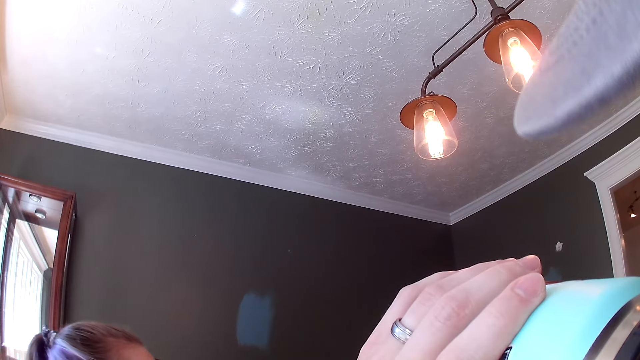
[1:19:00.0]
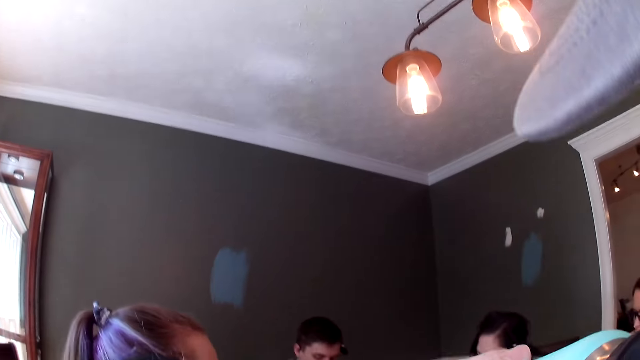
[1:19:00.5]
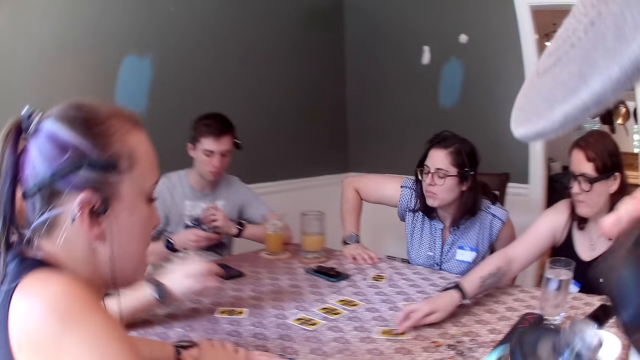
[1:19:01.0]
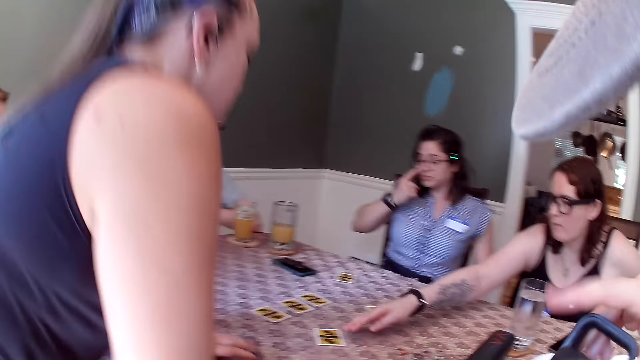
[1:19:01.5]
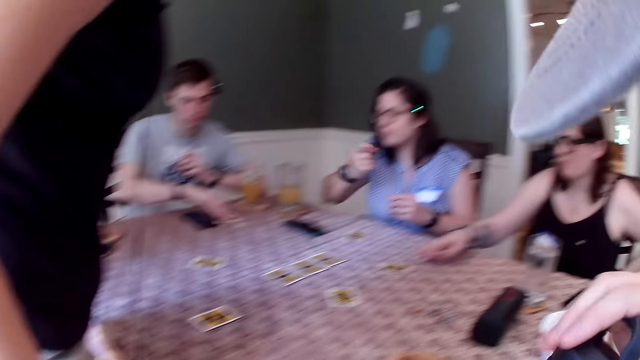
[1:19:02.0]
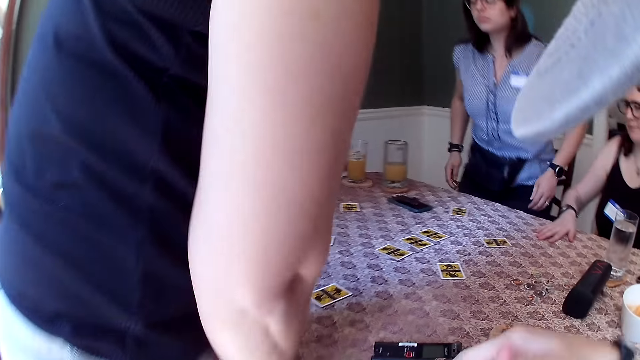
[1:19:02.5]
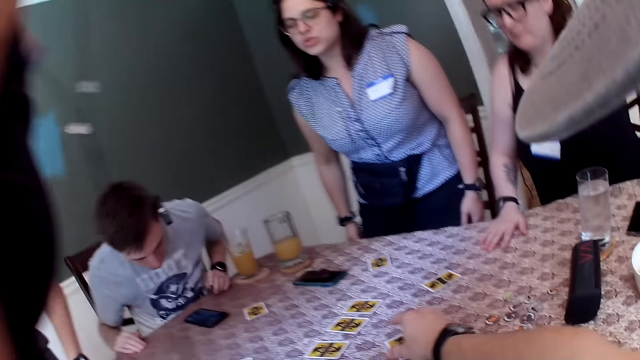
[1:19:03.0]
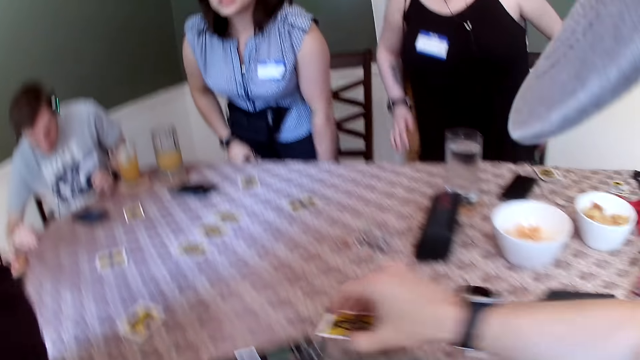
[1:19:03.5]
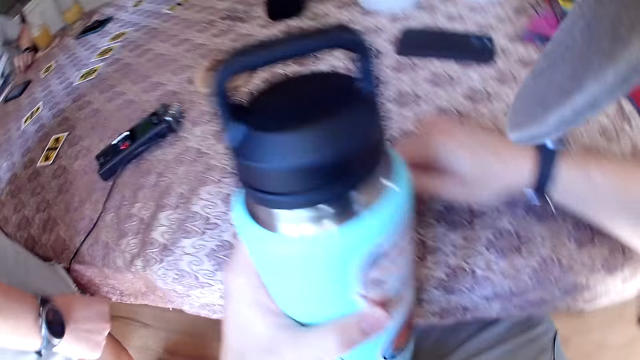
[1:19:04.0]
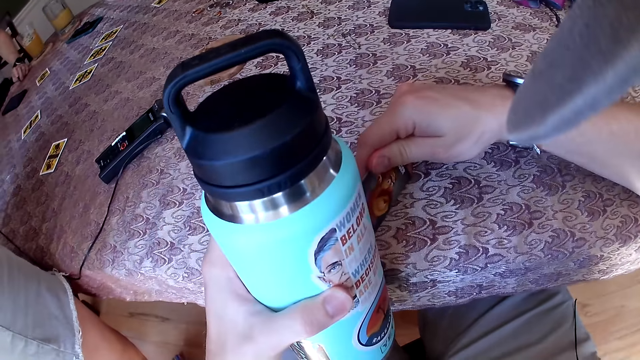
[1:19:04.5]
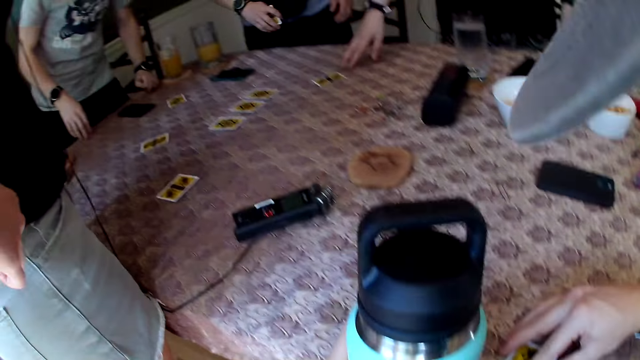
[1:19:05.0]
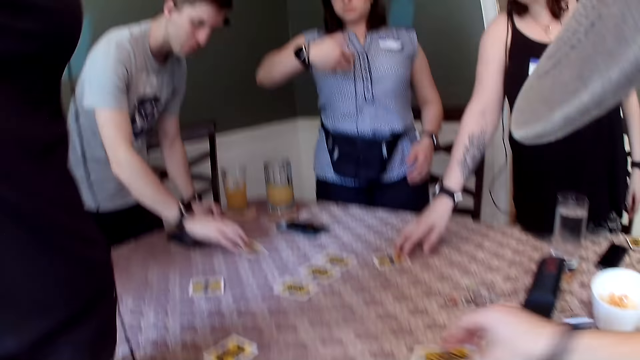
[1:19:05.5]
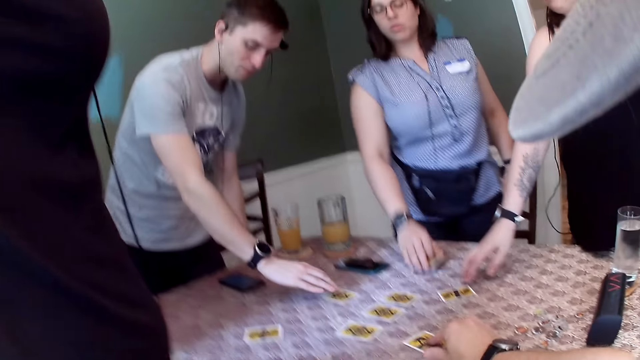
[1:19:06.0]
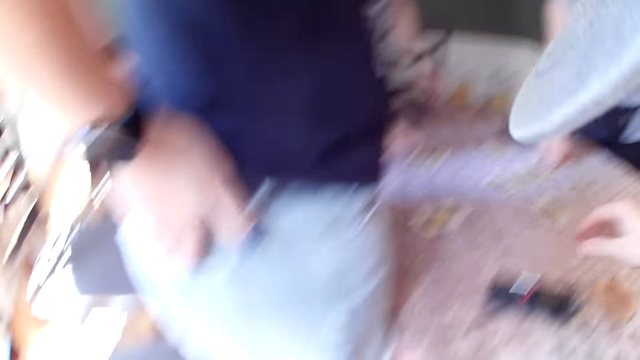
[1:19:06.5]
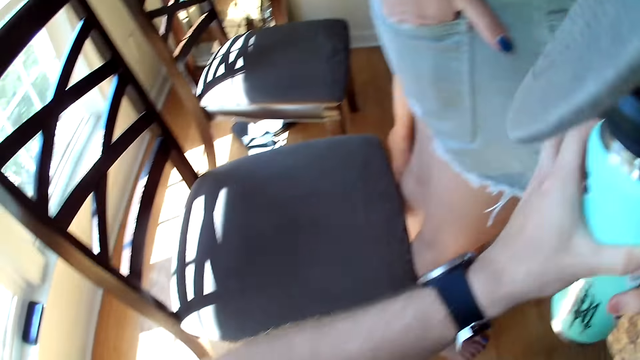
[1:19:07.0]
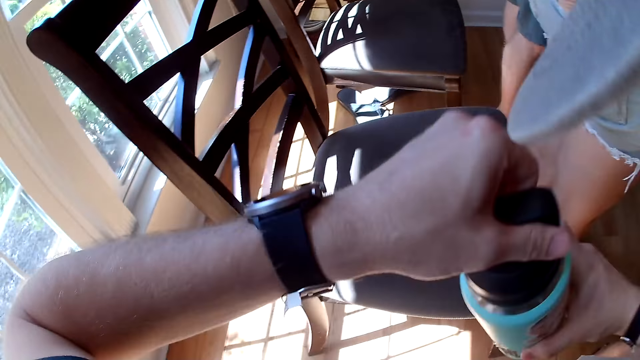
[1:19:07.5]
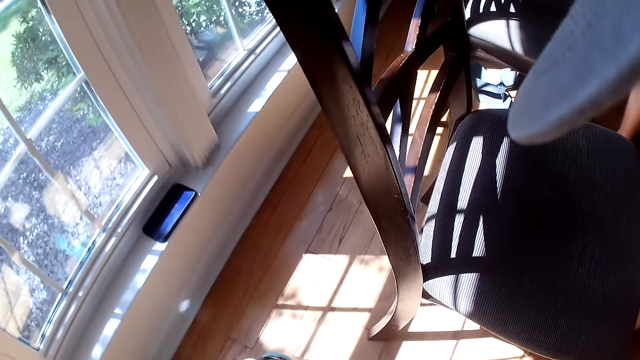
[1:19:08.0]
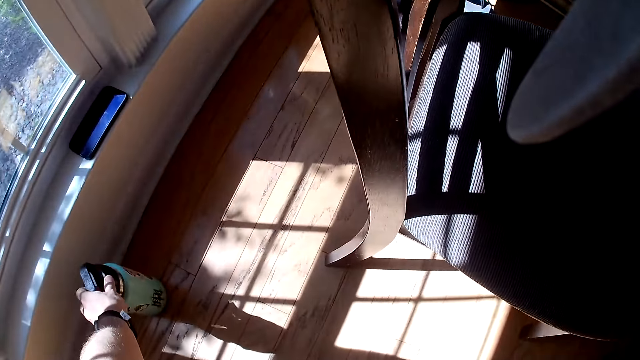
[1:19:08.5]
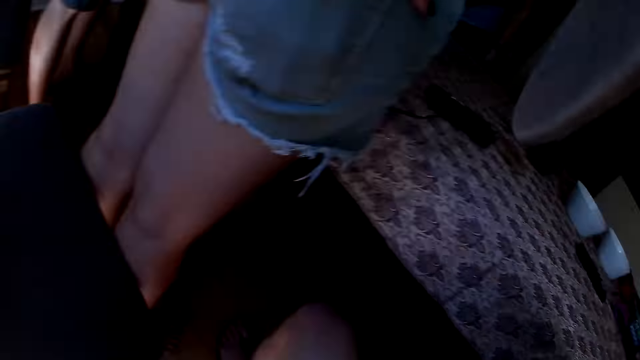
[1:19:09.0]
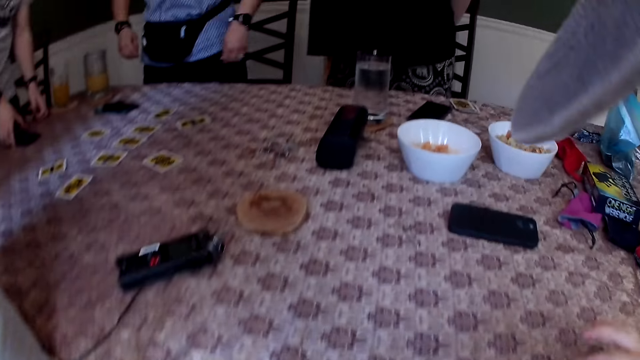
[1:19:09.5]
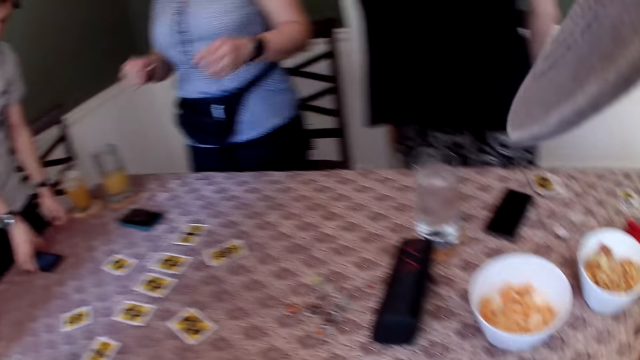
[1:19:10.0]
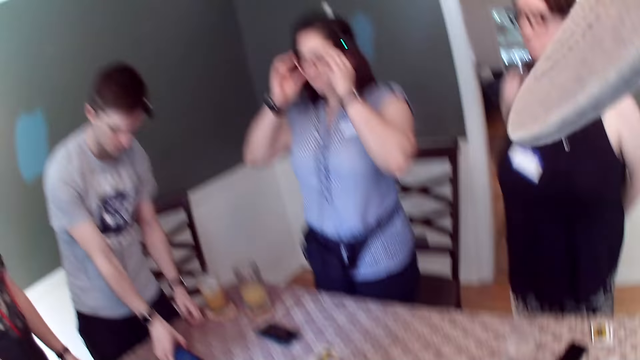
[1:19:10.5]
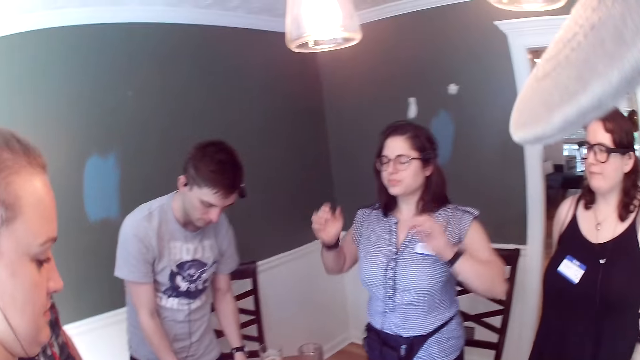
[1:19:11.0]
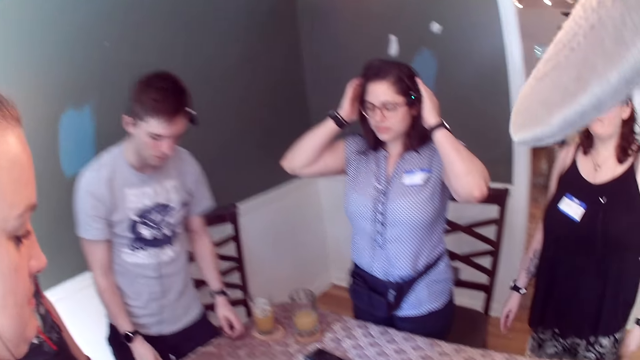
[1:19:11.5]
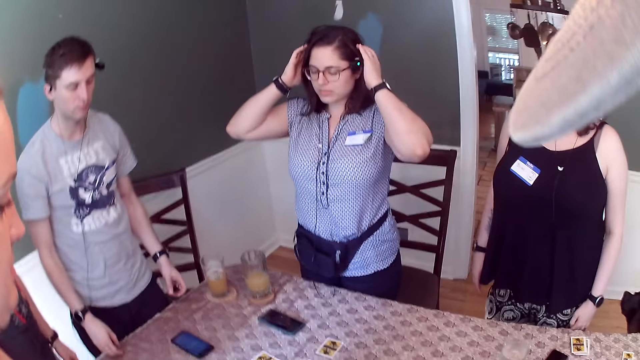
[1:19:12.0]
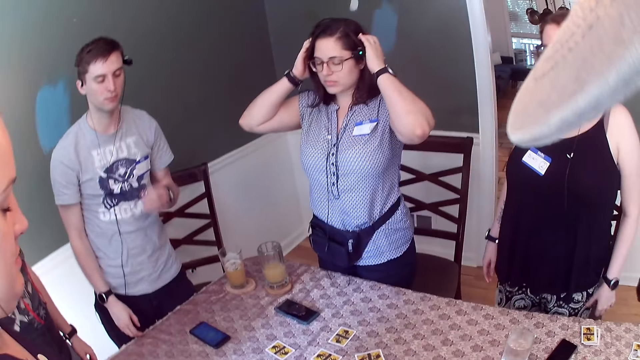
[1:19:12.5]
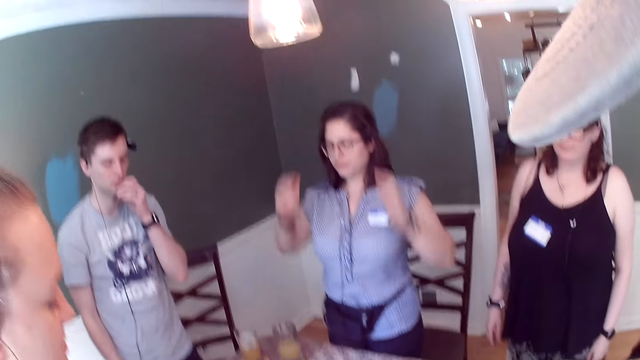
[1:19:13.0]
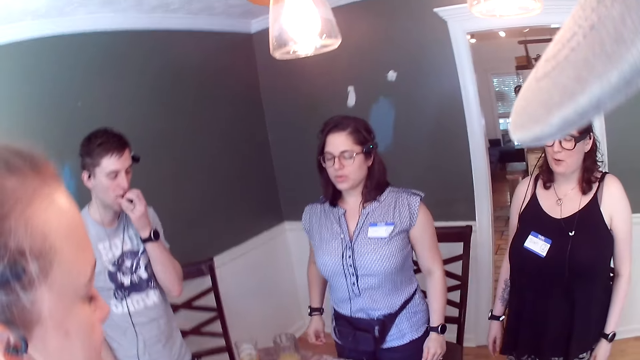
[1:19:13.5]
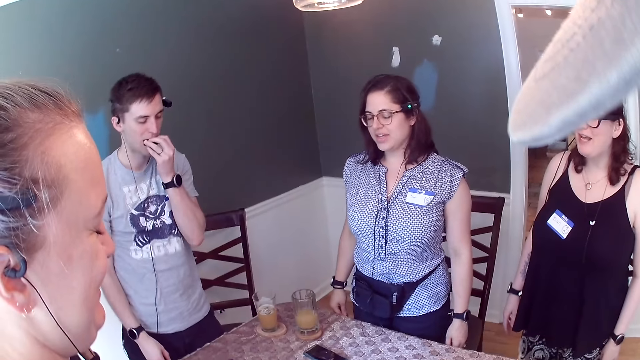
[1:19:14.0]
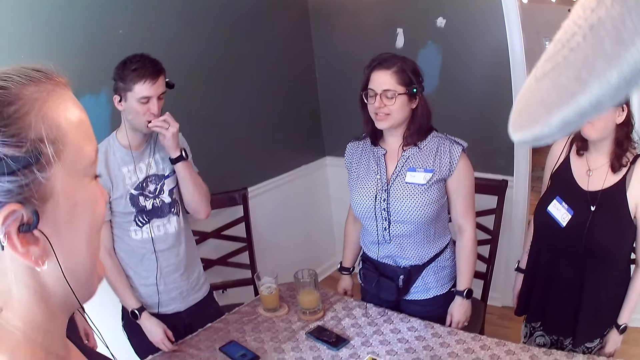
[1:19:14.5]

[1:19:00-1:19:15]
A woman moves a card on the table with her right hand. The camera wearer picks a card from the table with his right hand. The woman moves a card on the table with her right hand. The camera wearer drops the card on the table with his right hand. A man moves a card on the table with his right hand. Another woman touches a card on the table with her right hand. The camera wearer drops the flask of water on the floor with his left hand. The other woman adjusts the camera on her face with her hands.

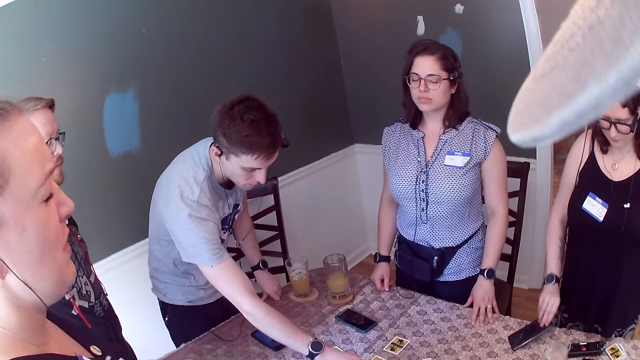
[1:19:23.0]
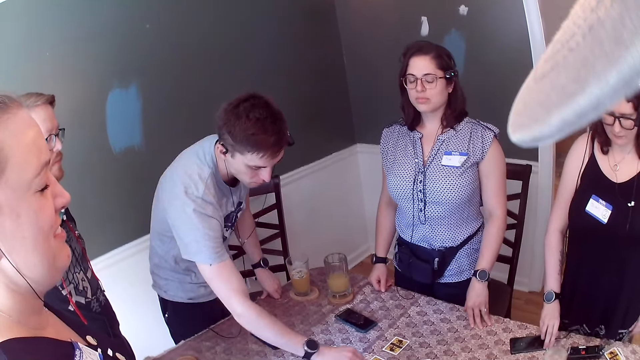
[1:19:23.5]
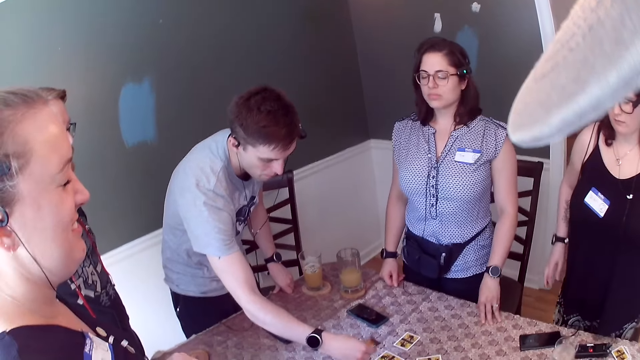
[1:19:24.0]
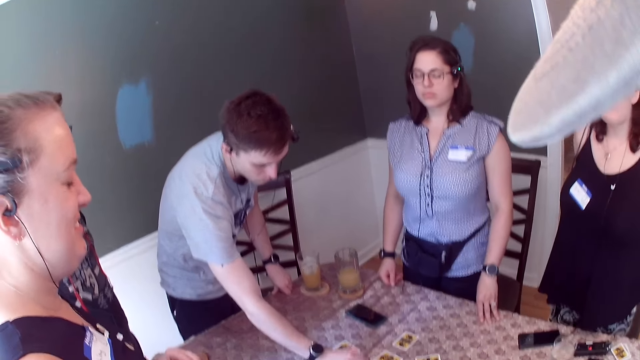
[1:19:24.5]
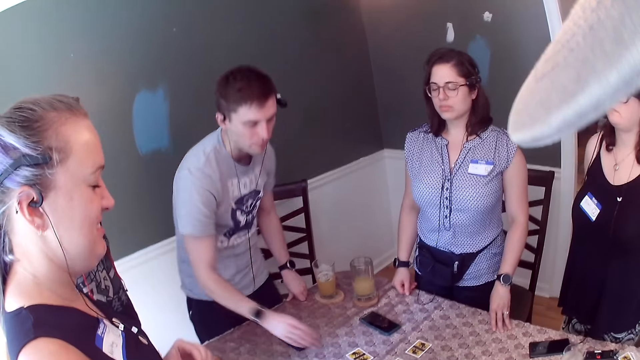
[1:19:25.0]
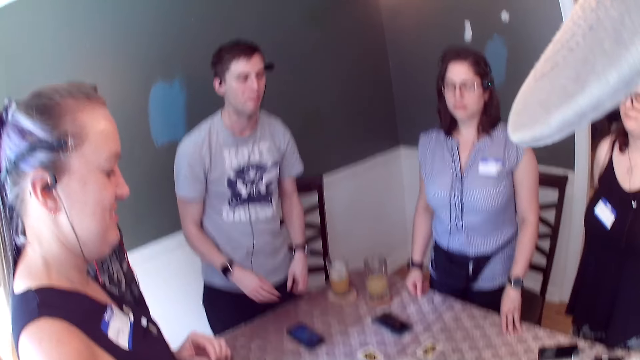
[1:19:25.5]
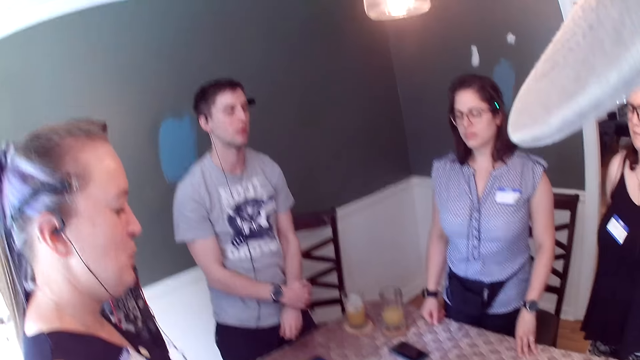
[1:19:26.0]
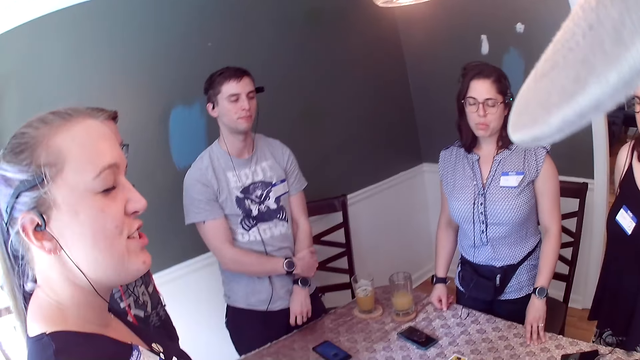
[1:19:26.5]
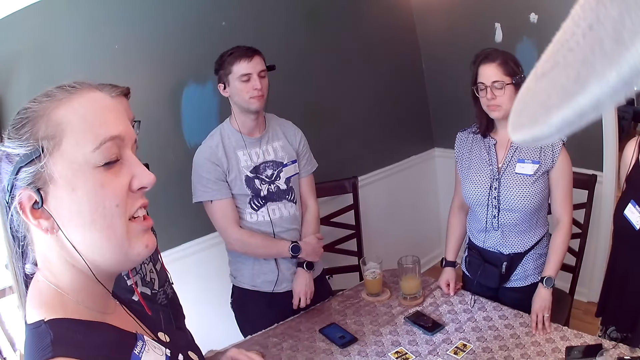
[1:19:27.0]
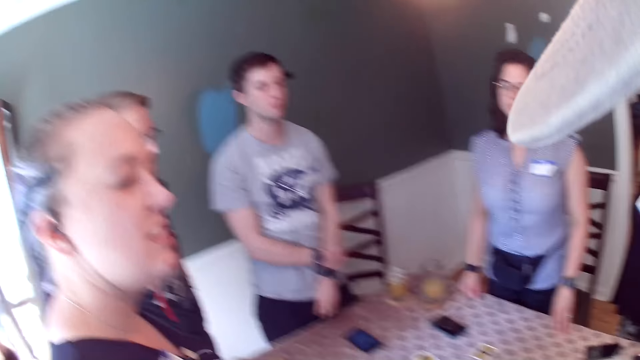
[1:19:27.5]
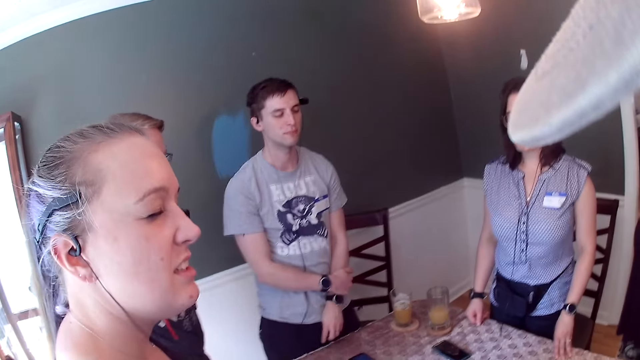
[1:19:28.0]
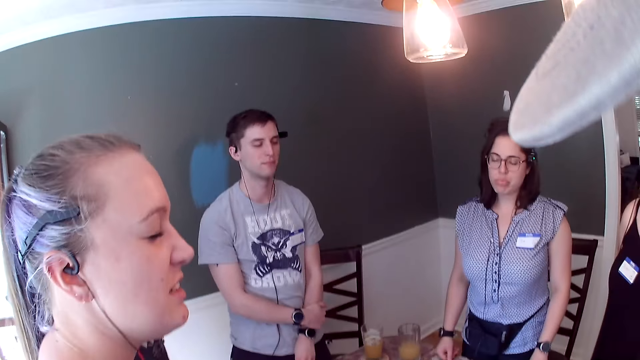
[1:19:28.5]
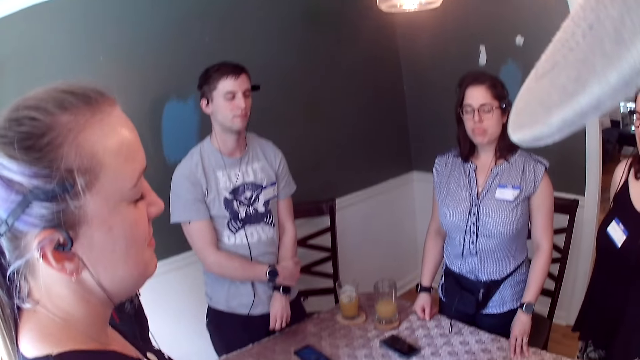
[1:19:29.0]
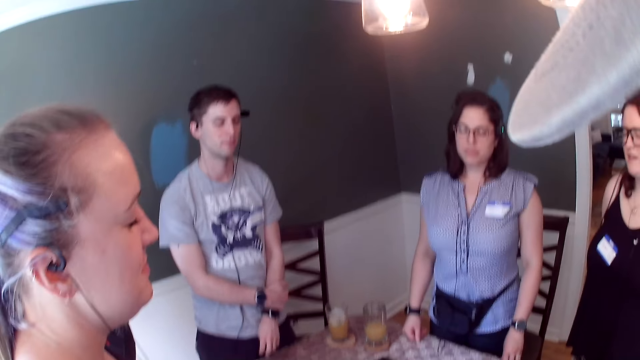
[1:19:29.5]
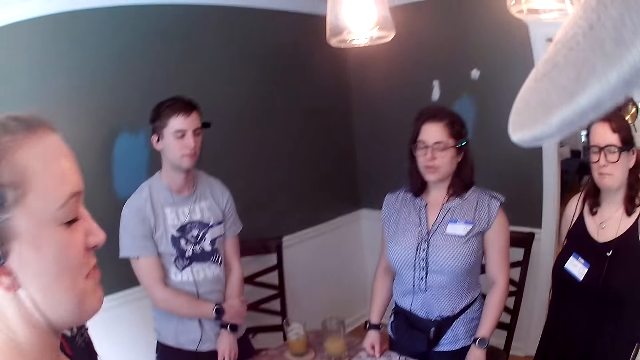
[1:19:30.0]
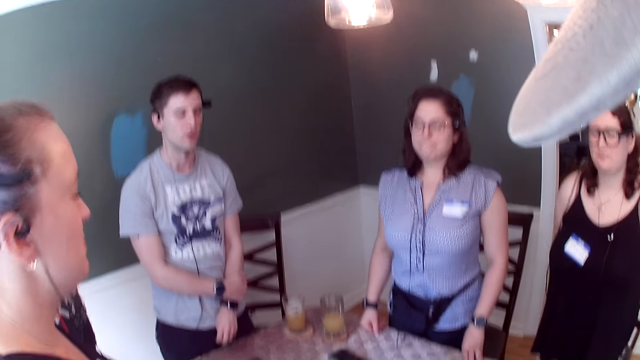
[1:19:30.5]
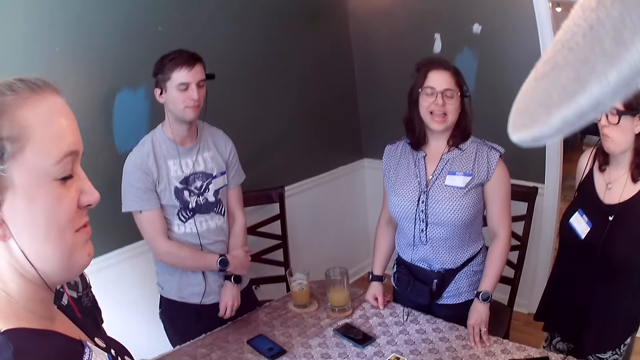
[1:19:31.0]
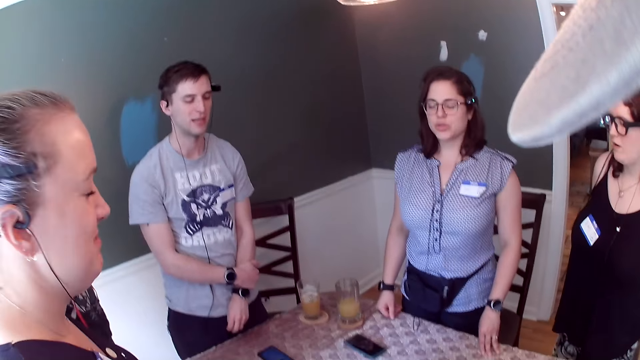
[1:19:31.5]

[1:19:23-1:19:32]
A woman drops a phone on the table with her right hand. A man picks a card from the table with his right hand, moves the cards, and drops the card on the table with his right hand.
